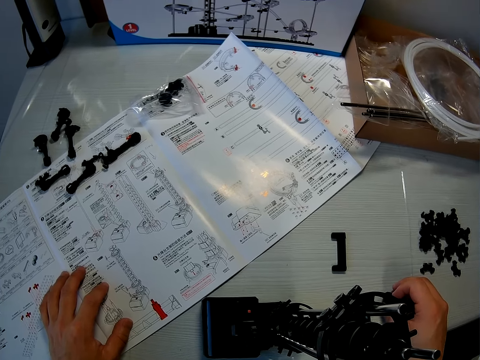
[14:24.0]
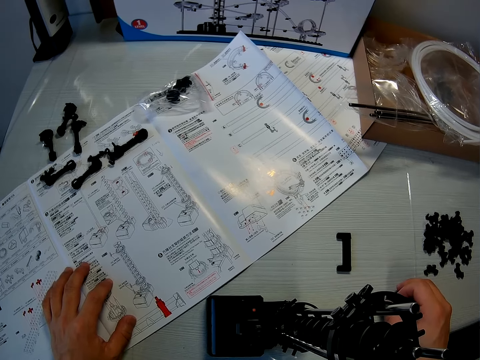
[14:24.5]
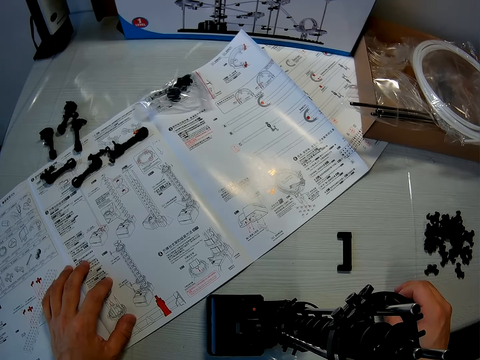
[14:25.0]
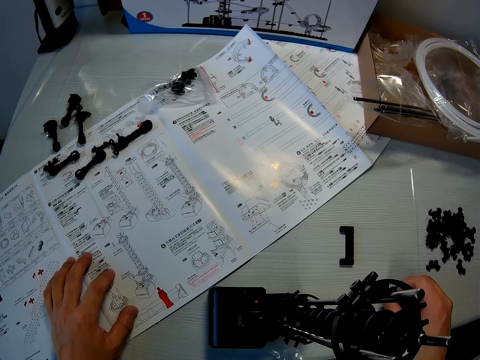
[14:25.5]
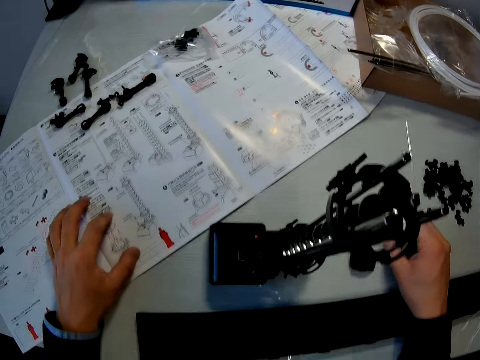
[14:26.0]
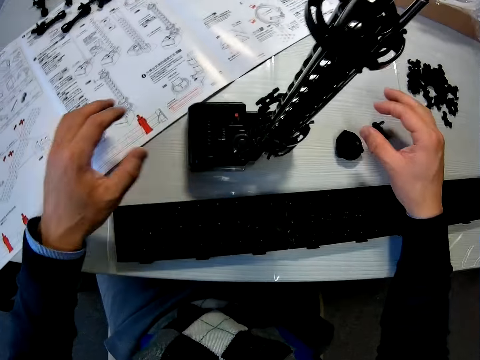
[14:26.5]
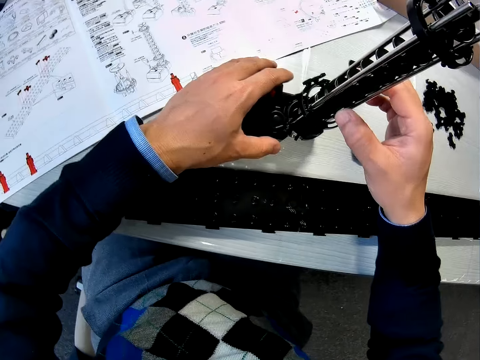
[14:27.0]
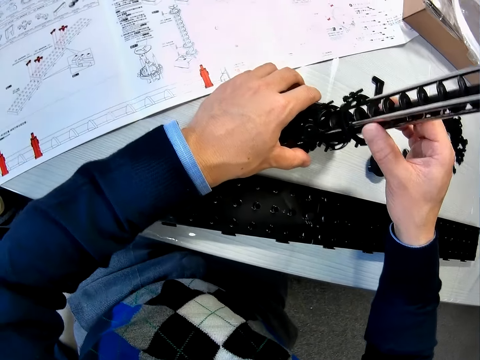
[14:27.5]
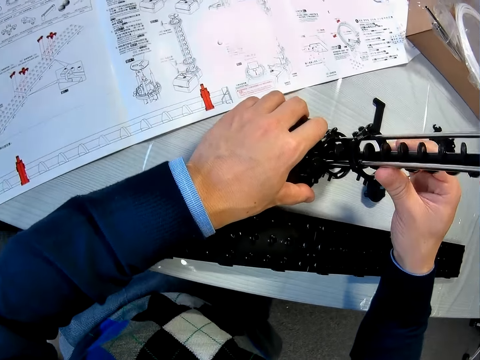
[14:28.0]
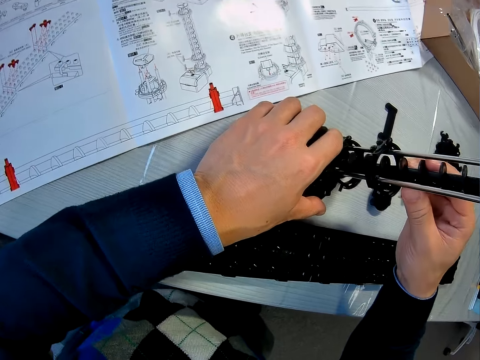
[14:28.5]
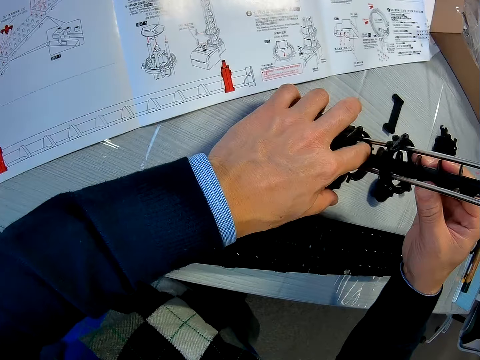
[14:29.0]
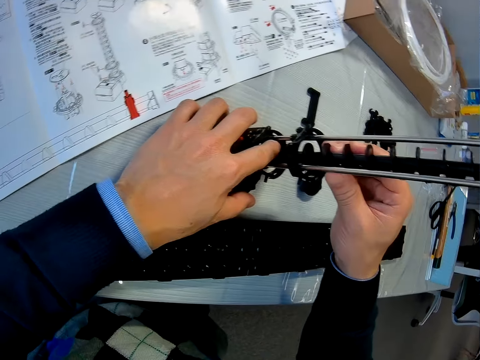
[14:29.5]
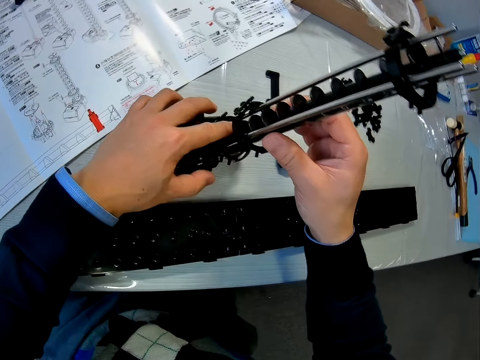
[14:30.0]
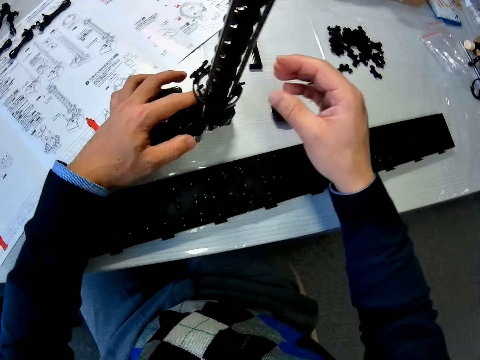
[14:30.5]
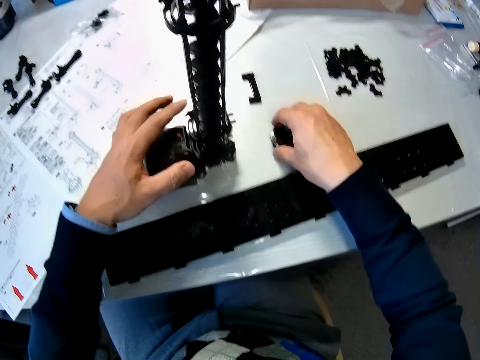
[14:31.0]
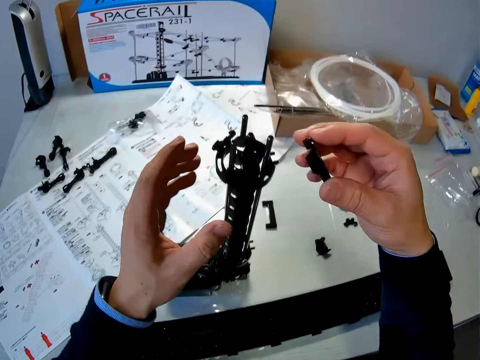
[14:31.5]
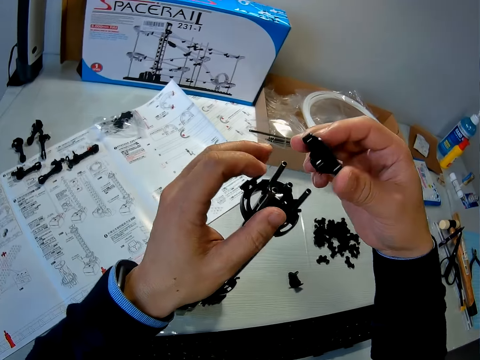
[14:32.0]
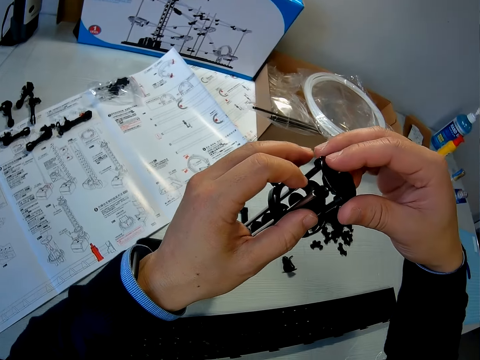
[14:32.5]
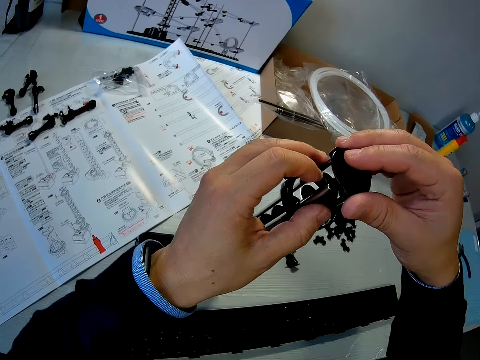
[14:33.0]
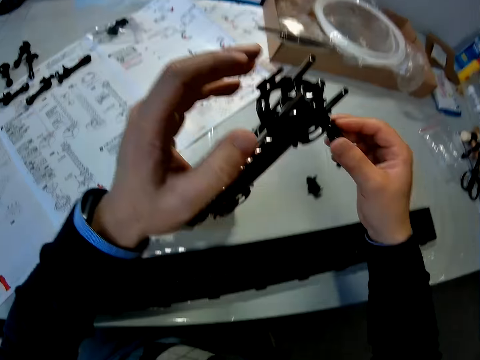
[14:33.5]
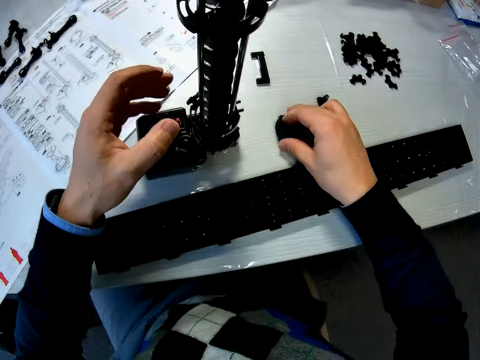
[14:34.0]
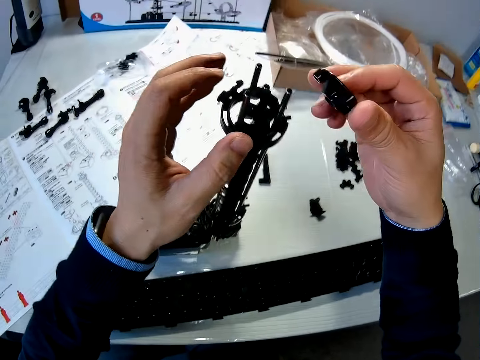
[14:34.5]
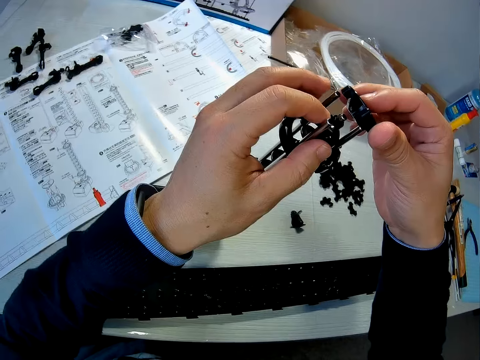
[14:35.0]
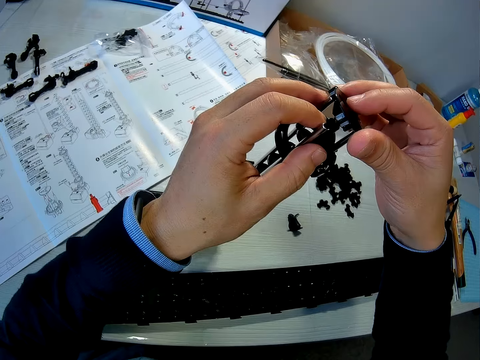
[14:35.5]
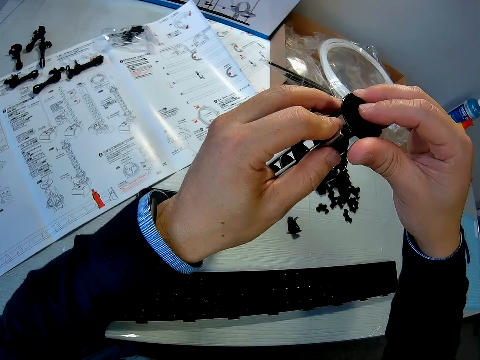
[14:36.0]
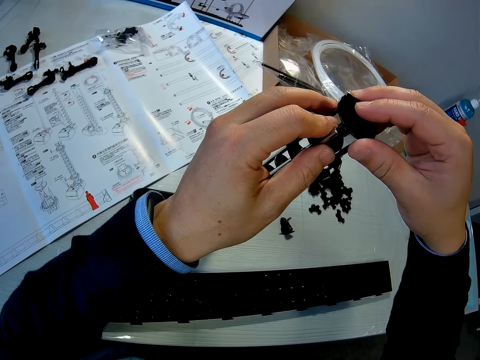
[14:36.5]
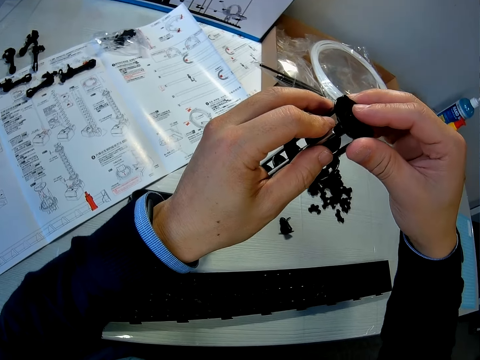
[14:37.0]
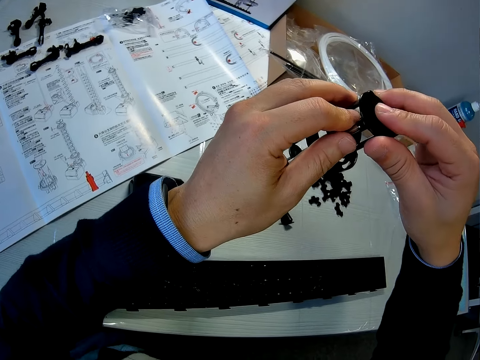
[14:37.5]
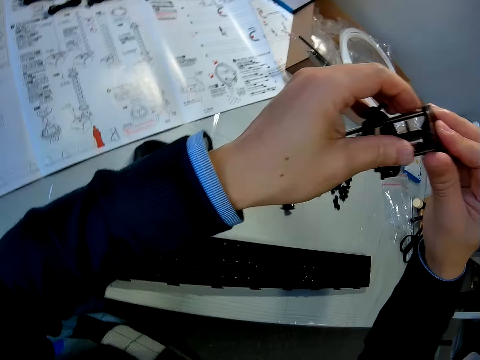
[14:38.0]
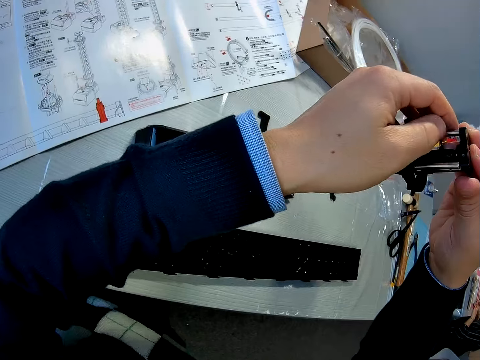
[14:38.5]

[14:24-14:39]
The camera wearer drops the model component or elevator helix on the table. They touch the model or space rail craft on the table with the left hand. They fix the space rail craft. They pick up the model component from the table. They put the elevator helix on the space rail craft. They attempt to fix a component on the model. They hold the elevator helix. They place the model component on the table. They fix the elevator helix on the space rail craft.

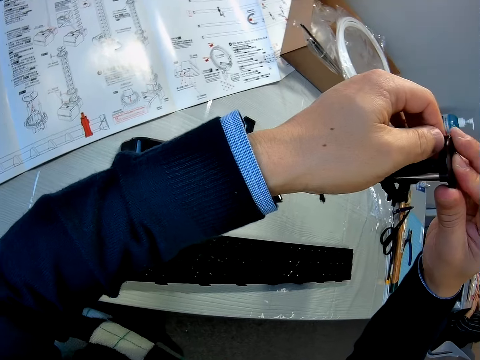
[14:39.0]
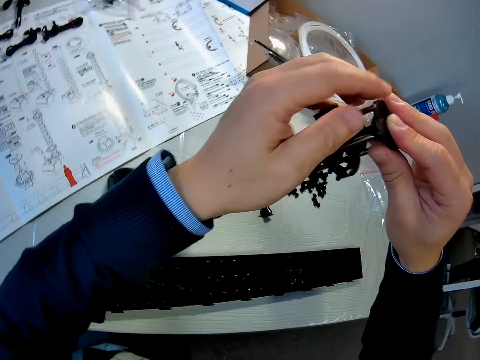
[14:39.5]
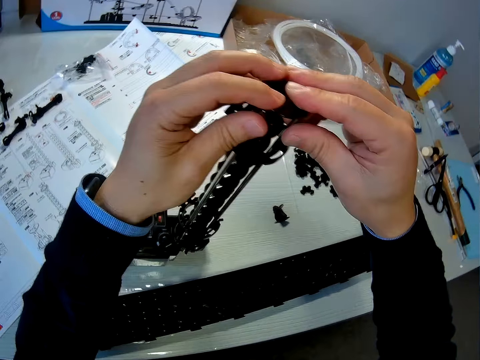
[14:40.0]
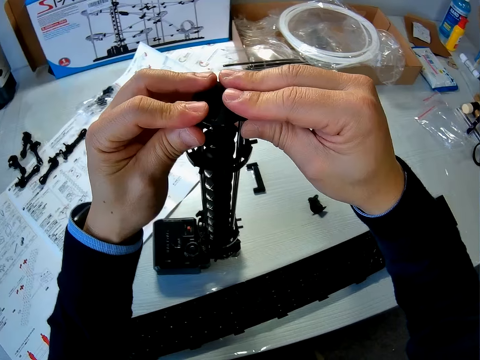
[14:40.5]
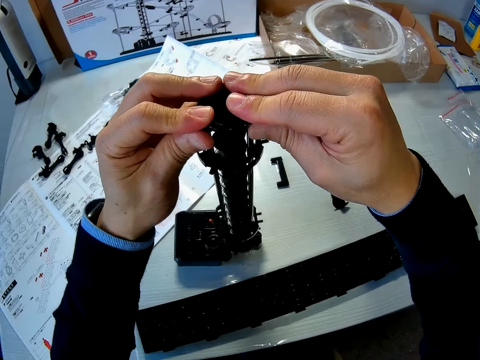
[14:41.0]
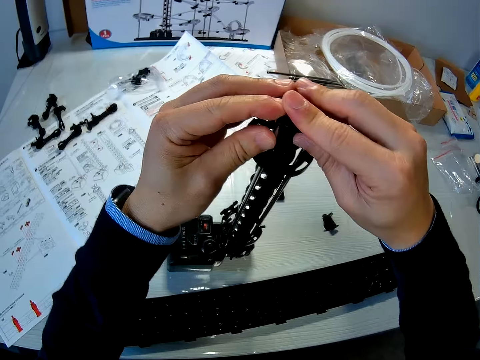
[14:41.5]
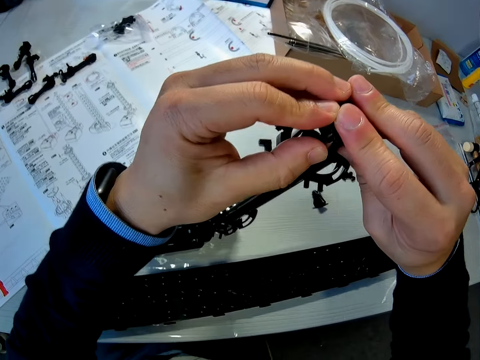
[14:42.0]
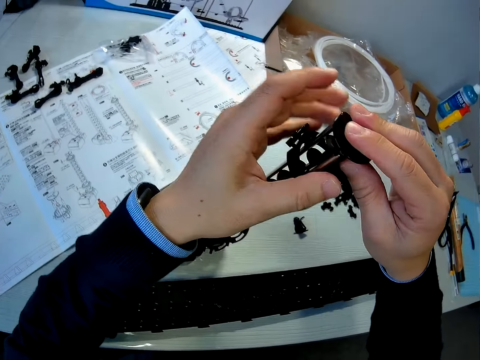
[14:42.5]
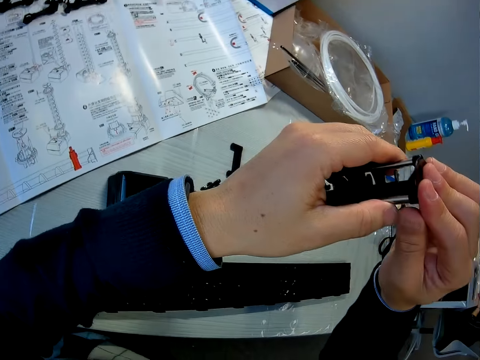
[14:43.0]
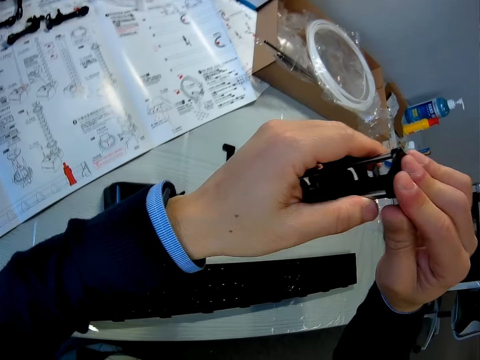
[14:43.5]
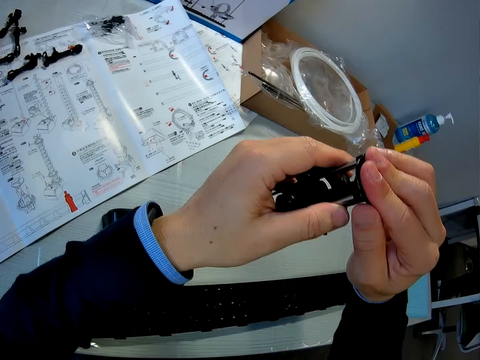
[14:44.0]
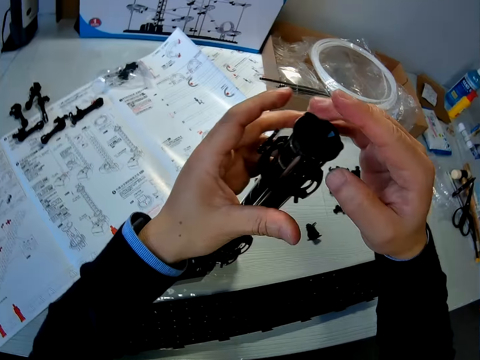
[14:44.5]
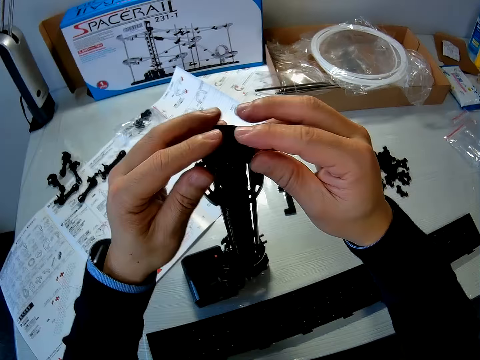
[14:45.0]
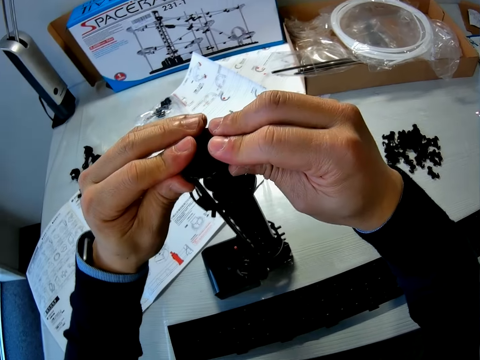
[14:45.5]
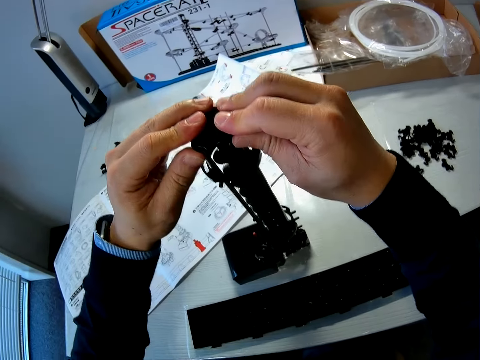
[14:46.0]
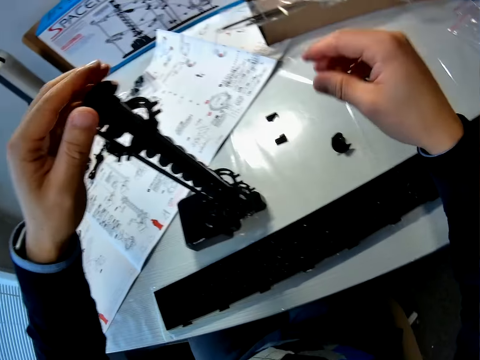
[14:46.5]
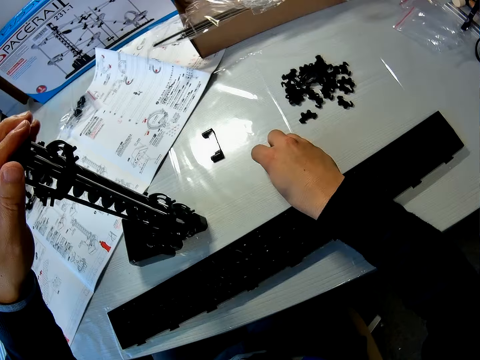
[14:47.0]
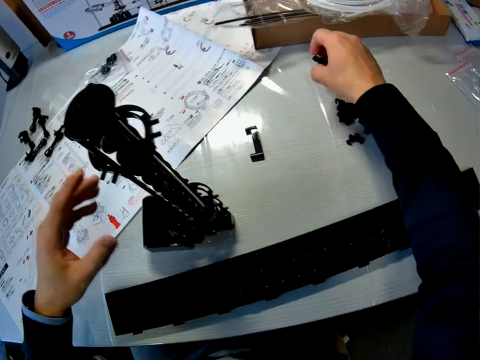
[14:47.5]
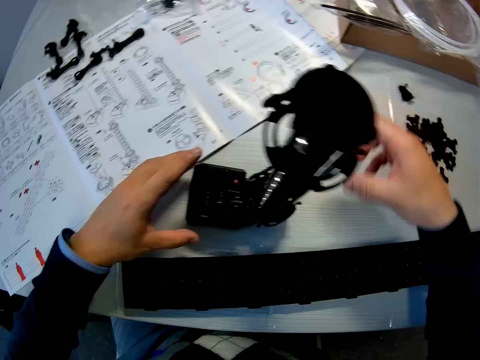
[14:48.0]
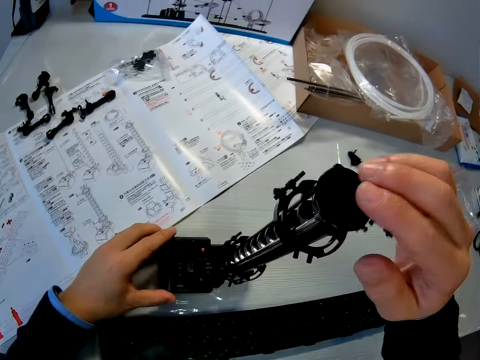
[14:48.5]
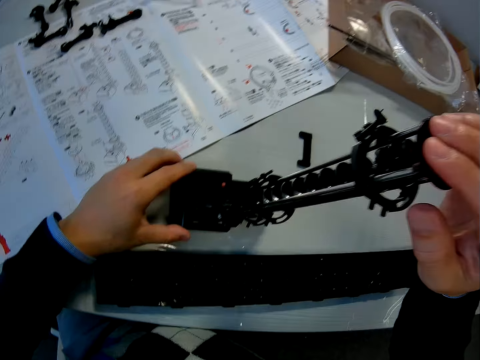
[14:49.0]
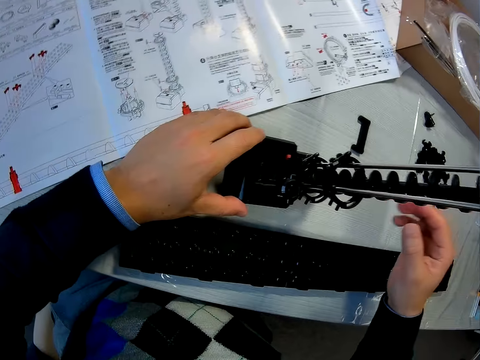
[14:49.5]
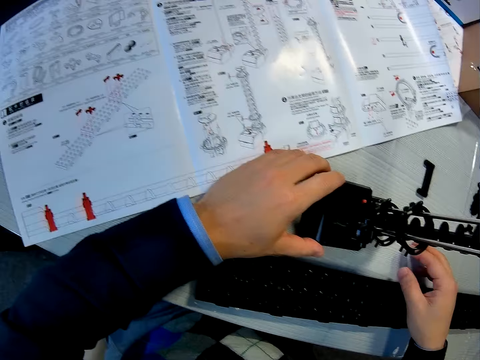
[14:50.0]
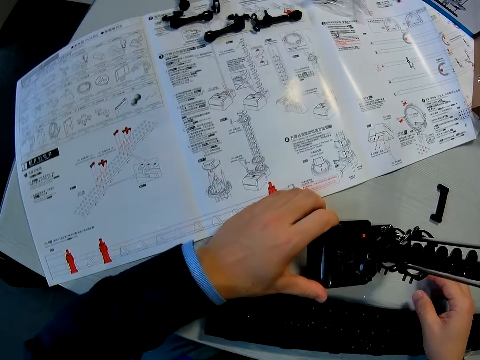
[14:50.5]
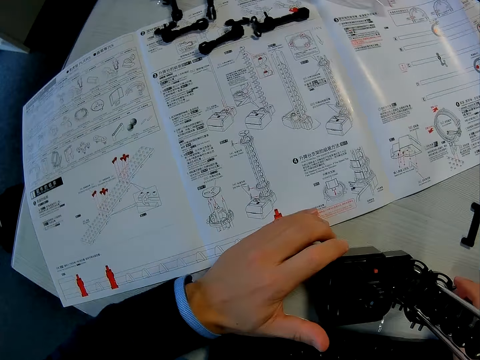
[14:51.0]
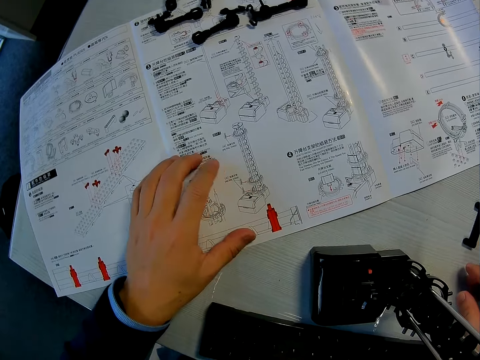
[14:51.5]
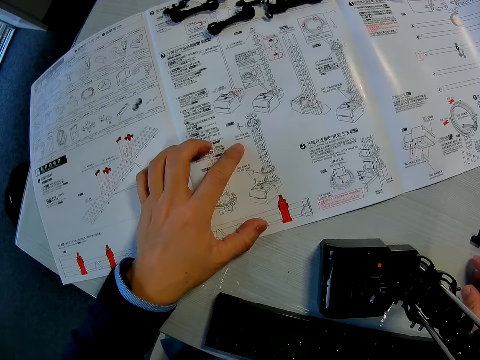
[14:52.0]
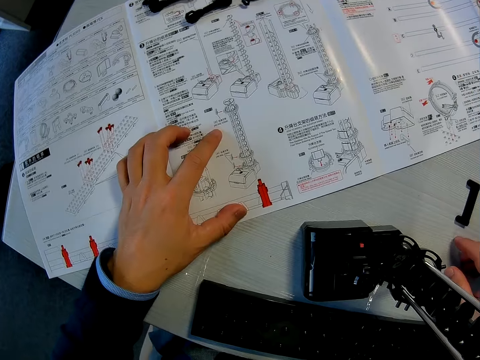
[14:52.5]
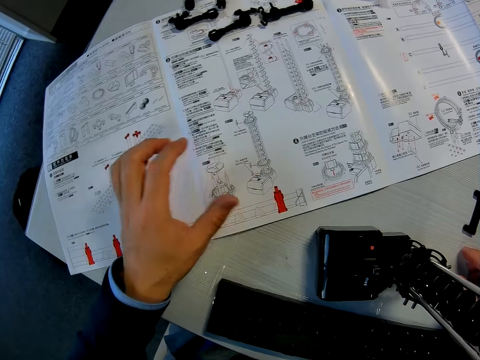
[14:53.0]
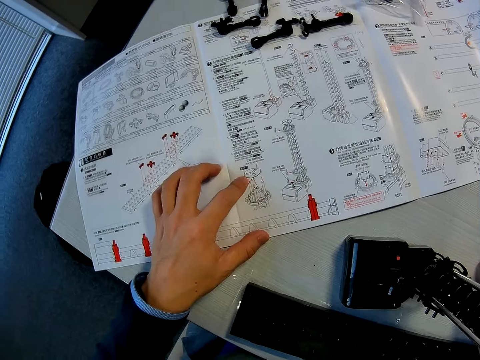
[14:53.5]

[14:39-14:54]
The camera wearer moves a model component on the table. He picks the elevator helix and drops the elevator helix. He touches the model or space rail craft on the table with the left hand. He places his left hand on the sheet or manual on the table. He reads the manual.
